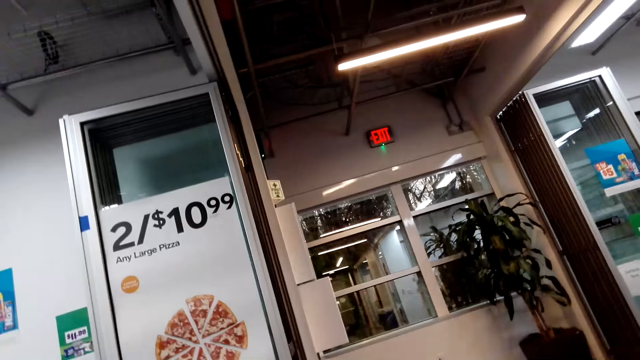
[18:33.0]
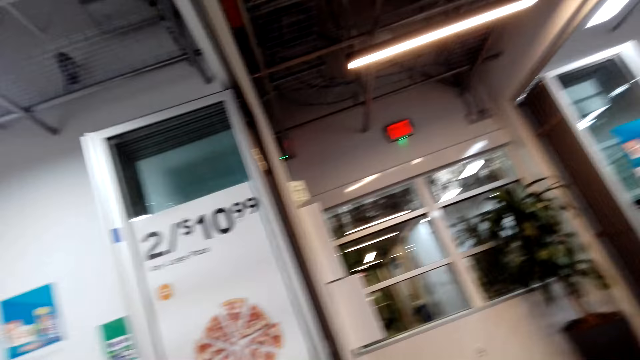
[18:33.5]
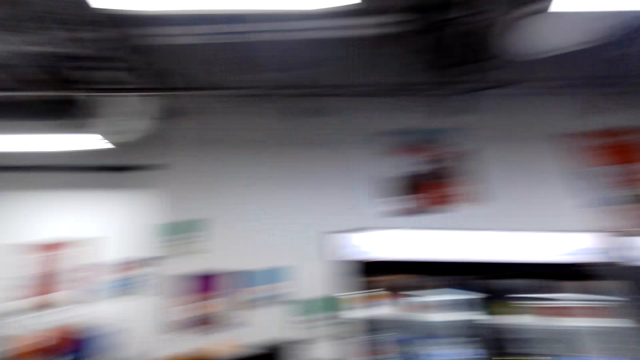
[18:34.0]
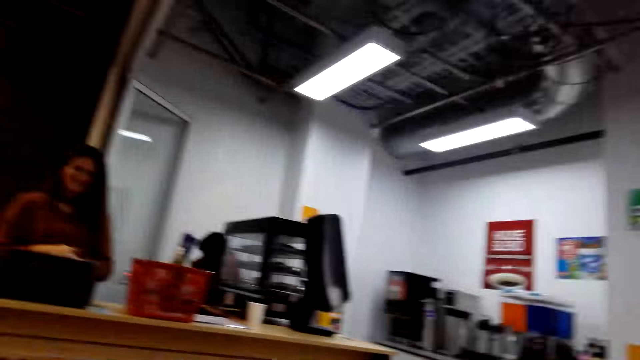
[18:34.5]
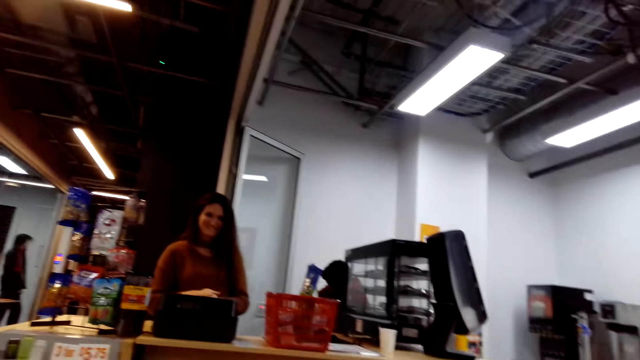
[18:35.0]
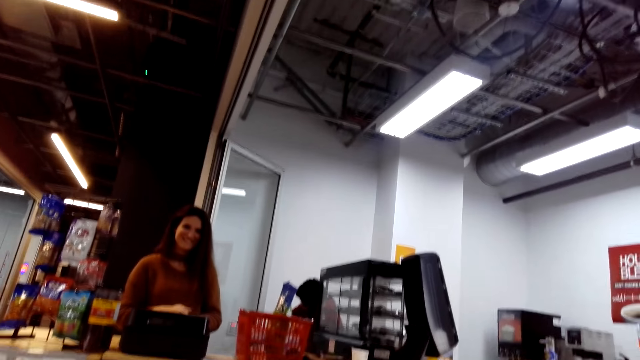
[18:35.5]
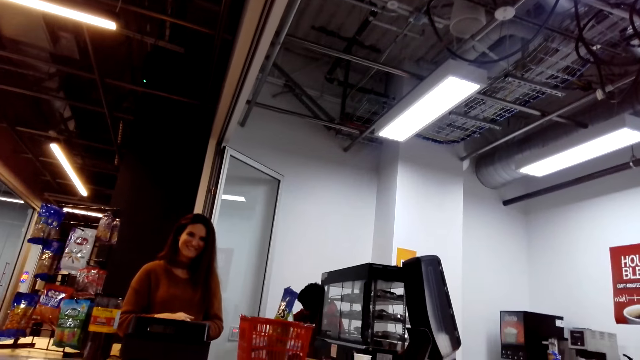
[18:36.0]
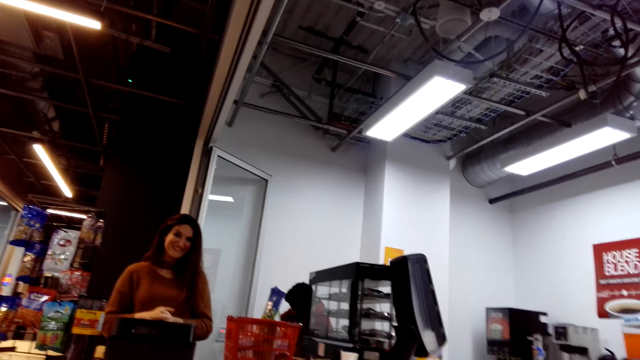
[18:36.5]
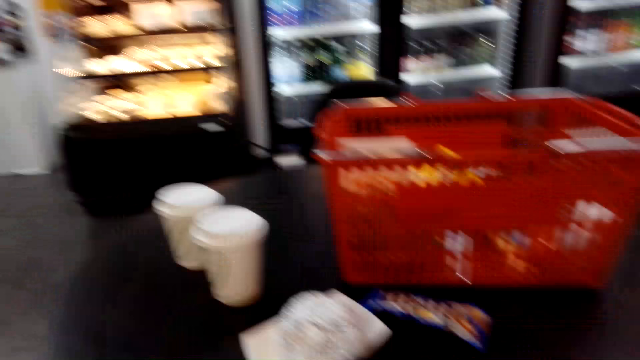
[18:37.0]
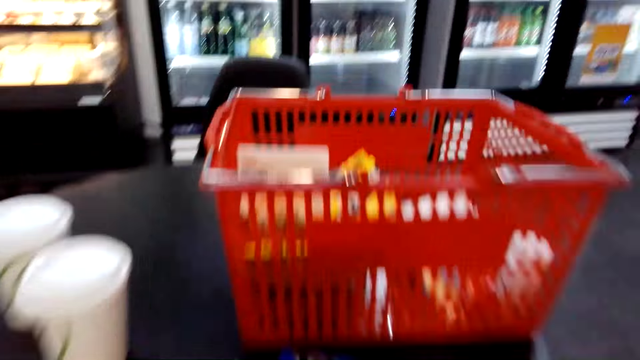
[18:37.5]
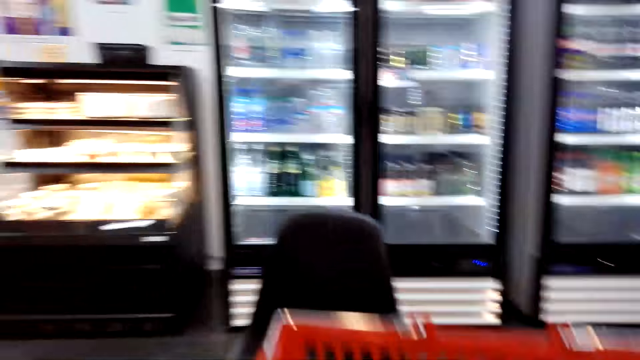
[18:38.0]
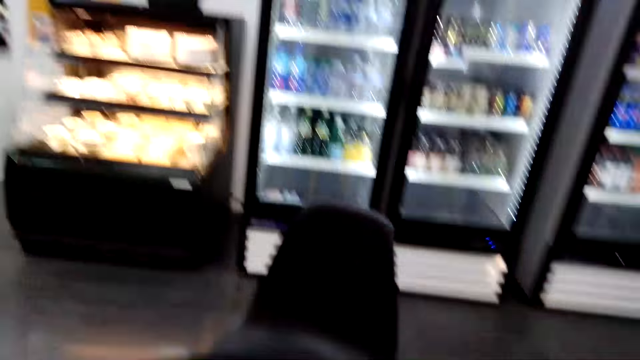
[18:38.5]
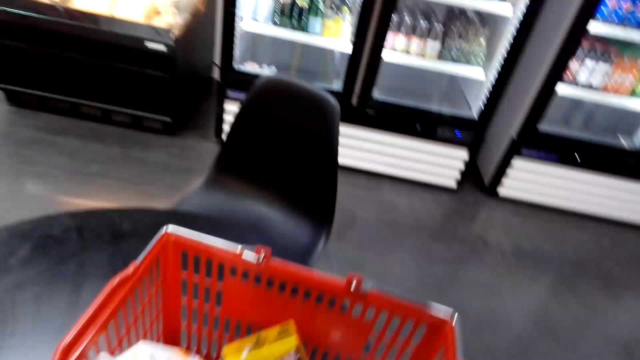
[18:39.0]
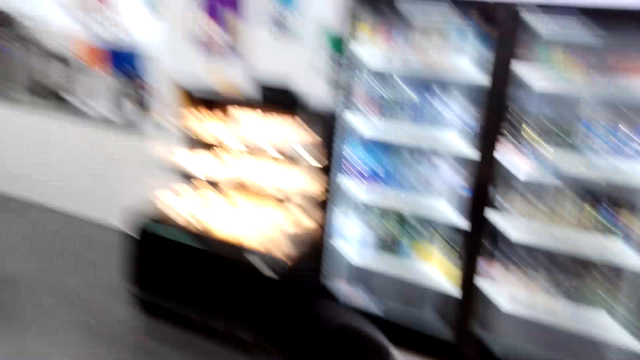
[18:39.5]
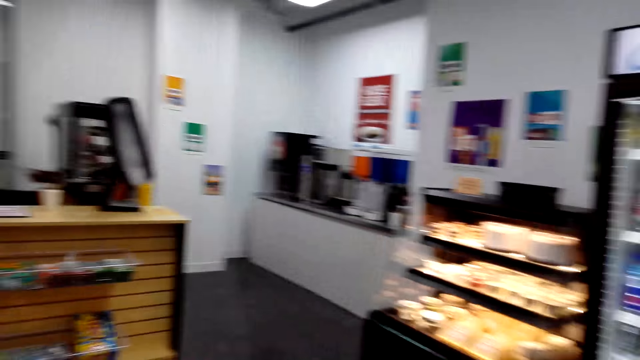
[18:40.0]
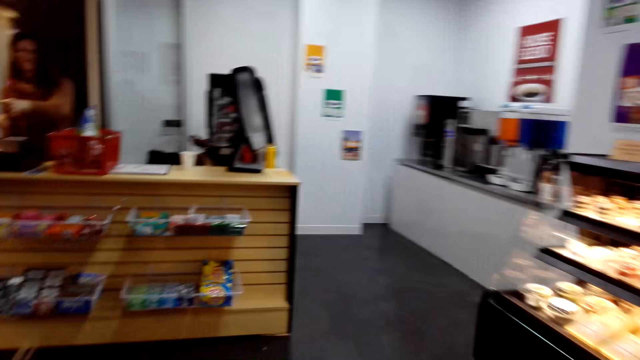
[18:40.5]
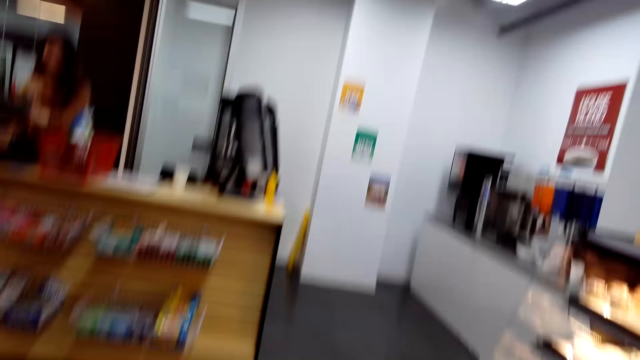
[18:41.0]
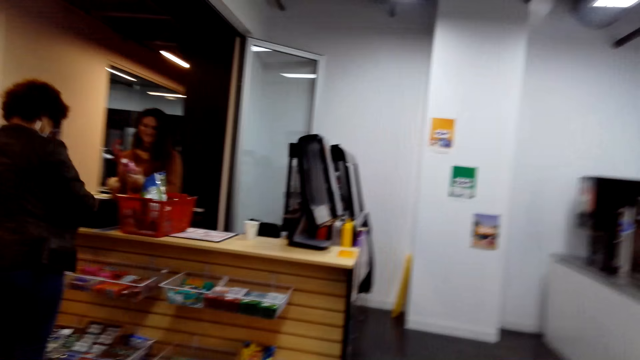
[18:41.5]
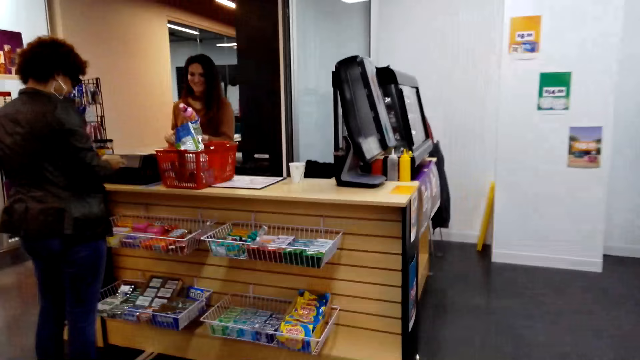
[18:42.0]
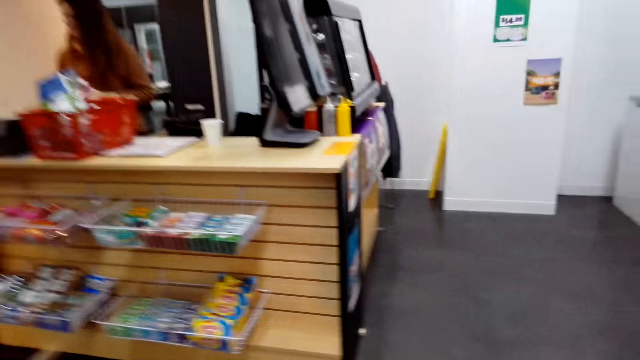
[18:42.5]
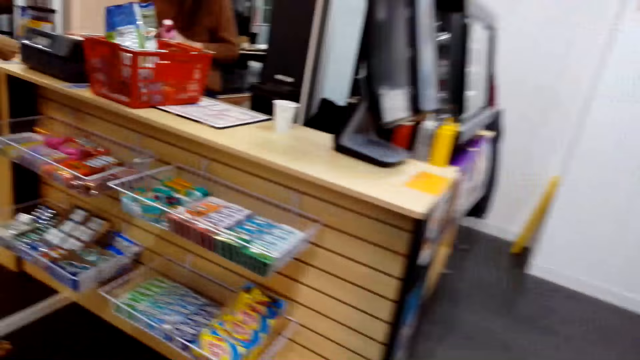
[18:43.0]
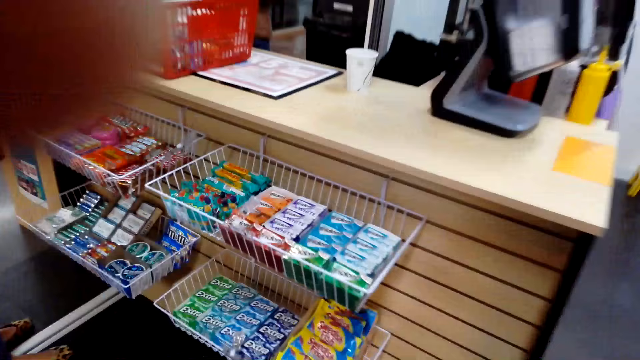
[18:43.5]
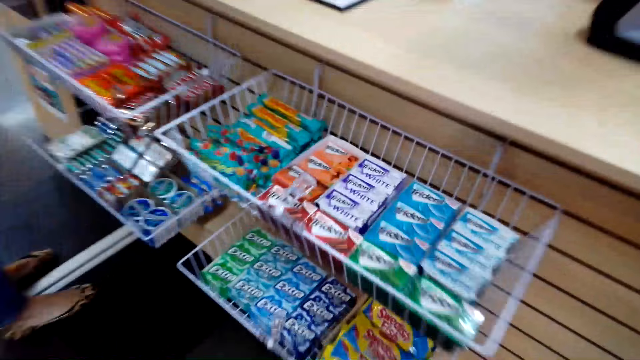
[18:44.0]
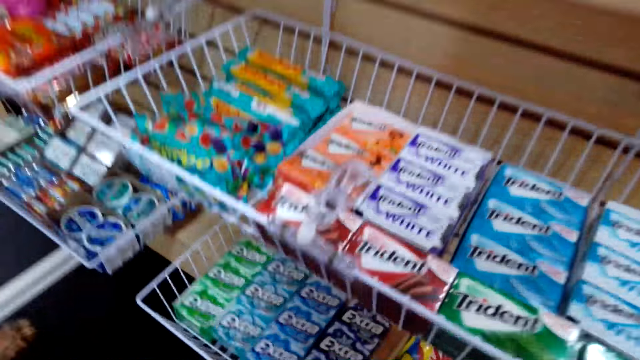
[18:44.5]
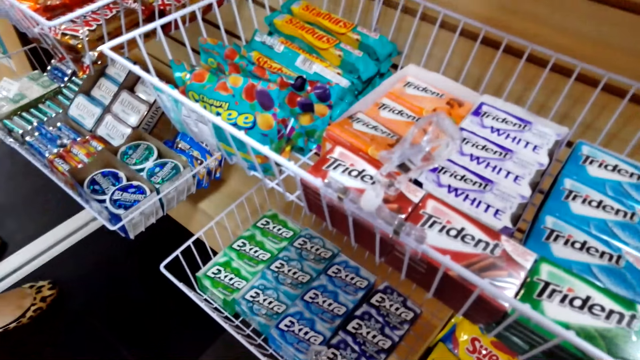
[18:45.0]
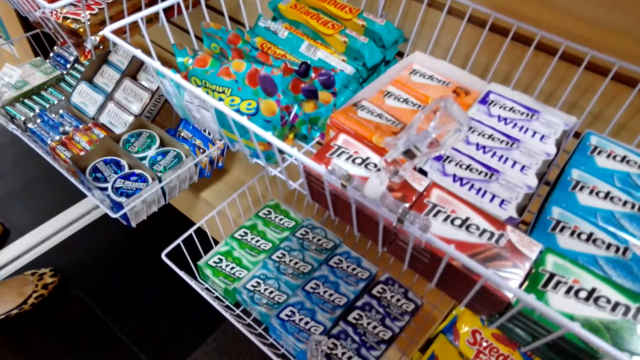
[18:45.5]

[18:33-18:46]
The camera wearer stands up. They walk to the counter. They walk around the store. They pick the snack from the shelf.

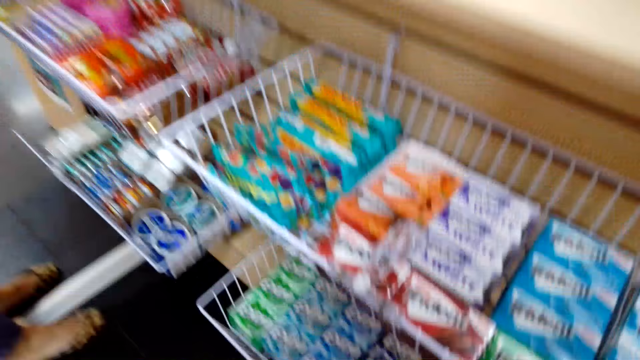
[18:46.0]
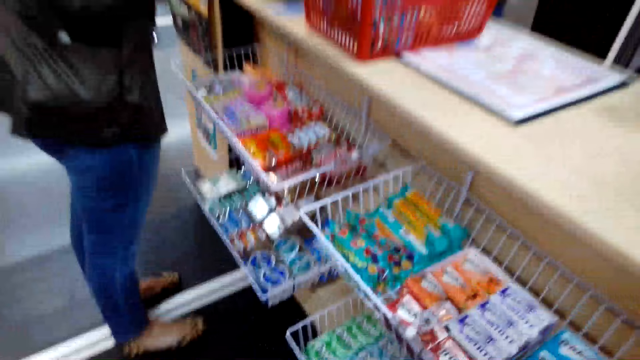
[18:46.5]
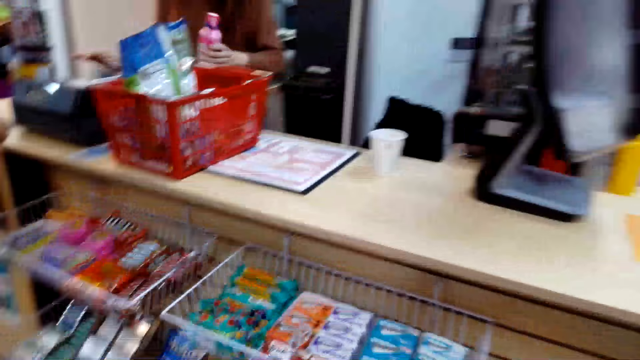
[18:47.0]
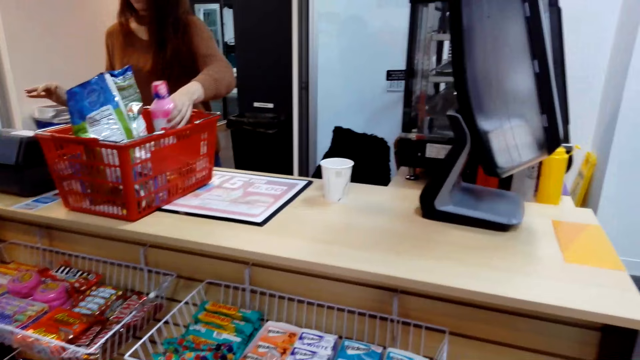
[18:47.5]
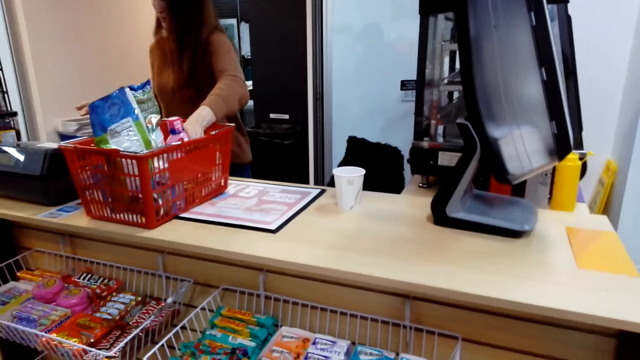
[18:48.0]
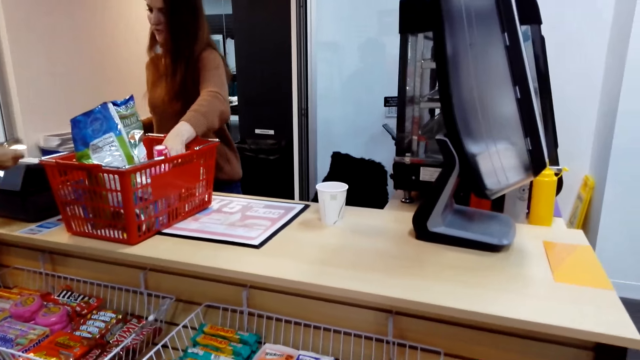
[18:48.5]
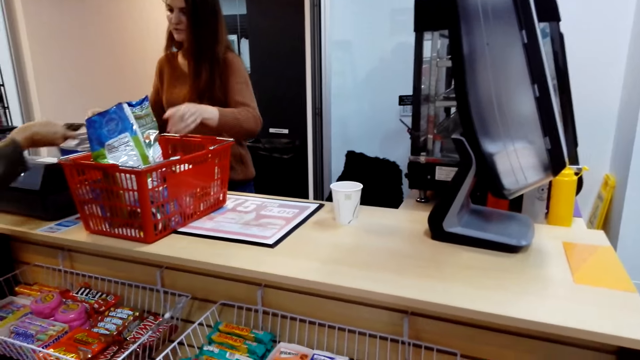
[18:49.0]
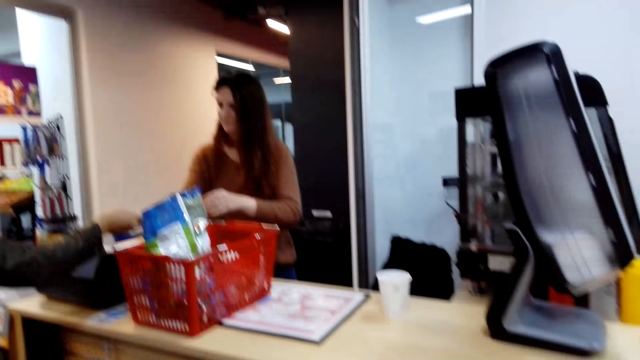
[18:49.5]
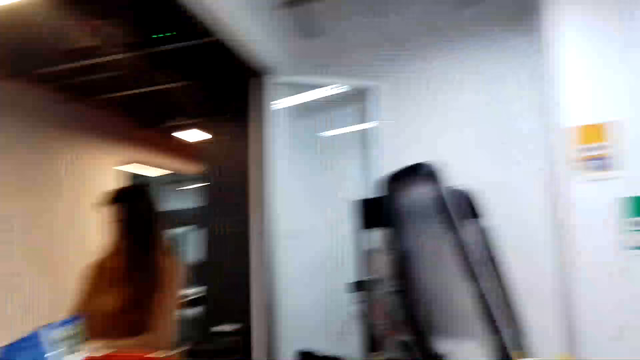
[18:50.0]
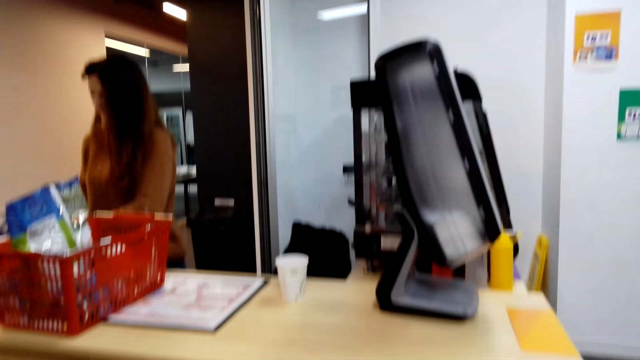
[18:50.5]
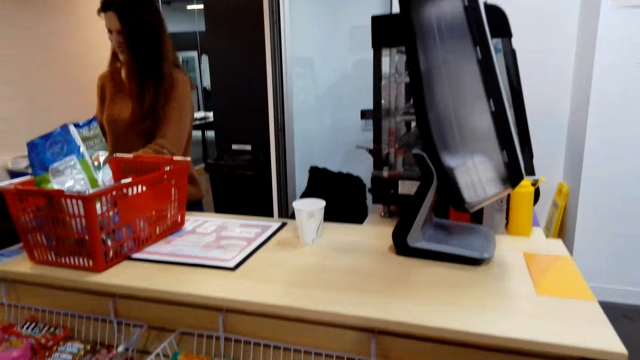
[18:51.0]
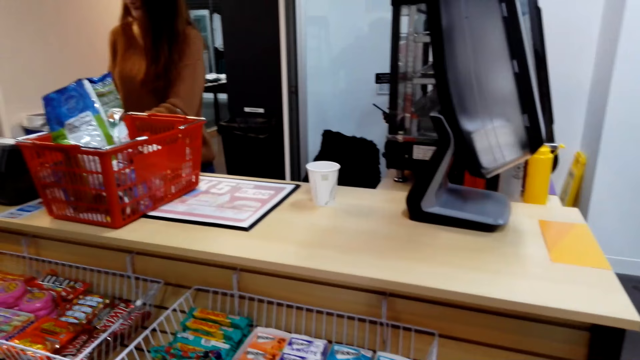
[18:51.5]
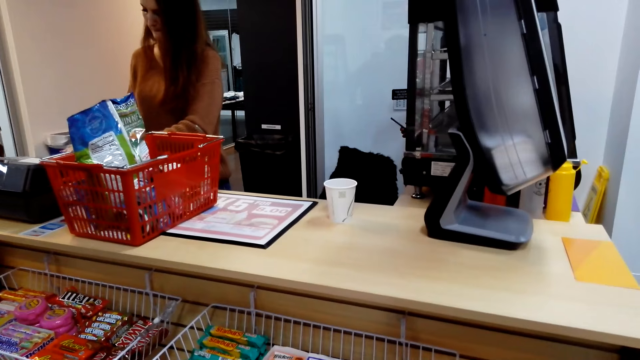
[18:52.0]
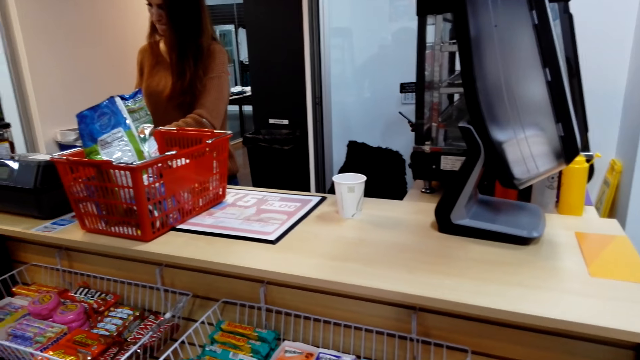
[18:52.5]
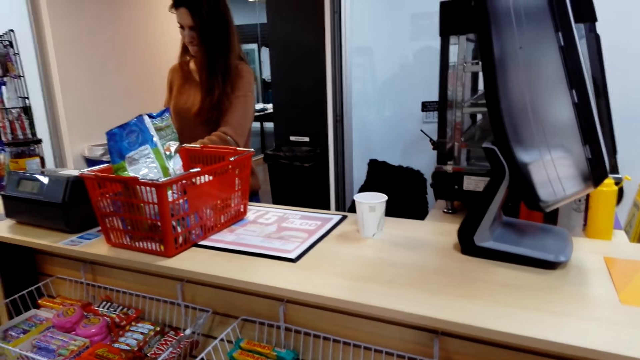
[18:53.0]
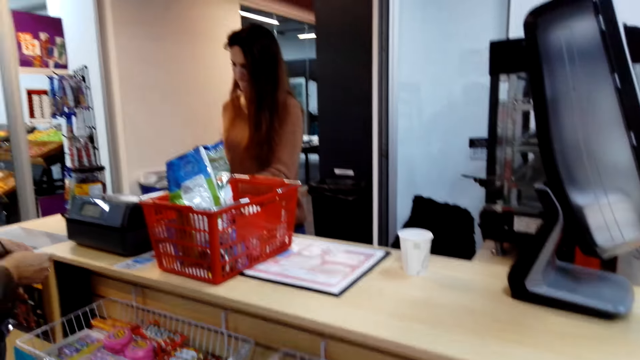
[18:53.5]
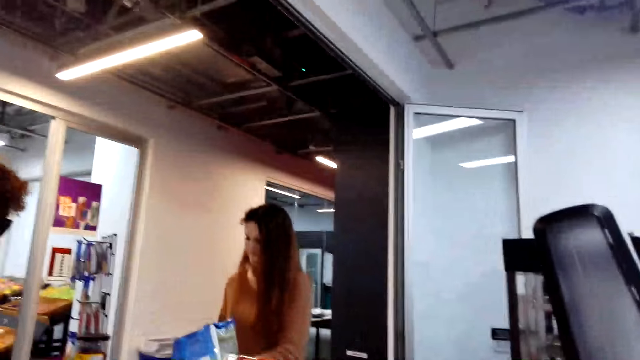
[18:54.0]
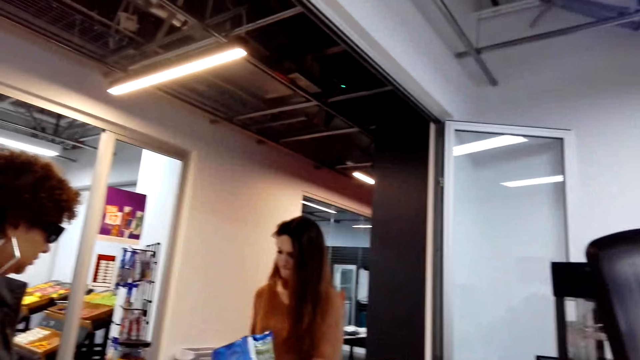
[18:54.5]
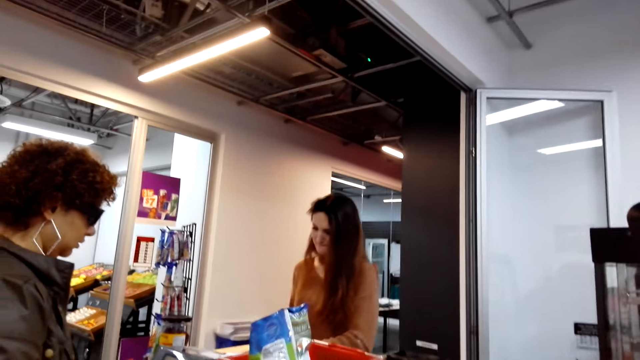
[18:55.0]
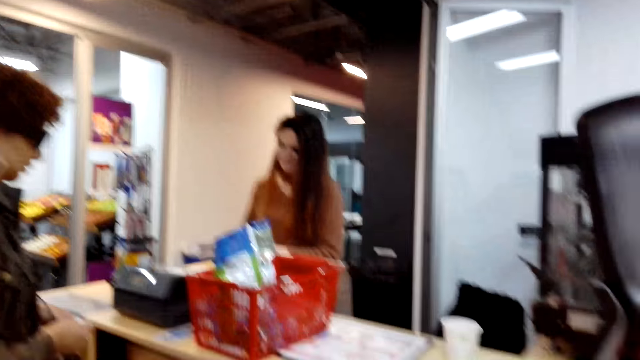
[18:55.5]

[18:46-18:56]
A person puts the item in the shopping basket. The camera wearer moves her head.
